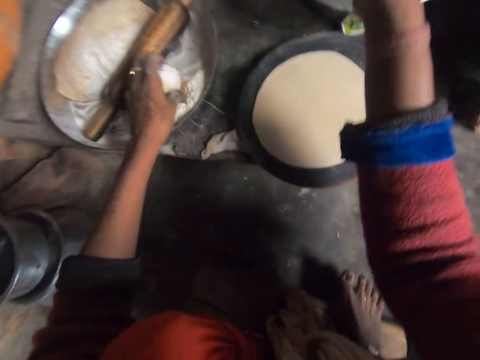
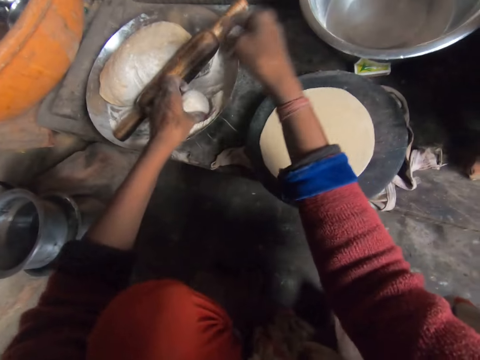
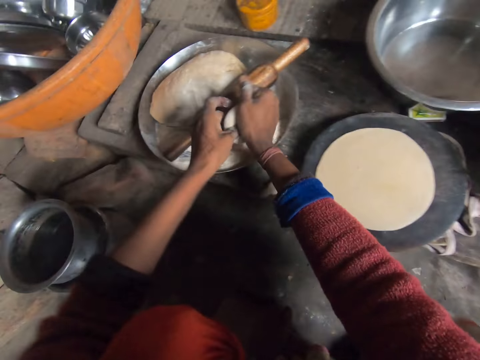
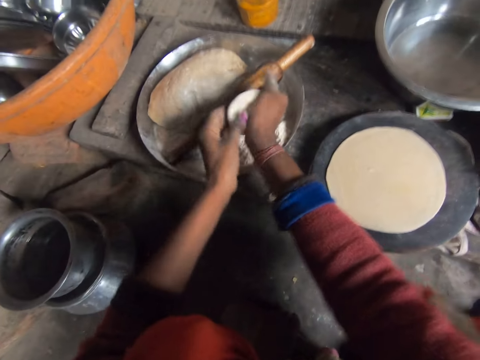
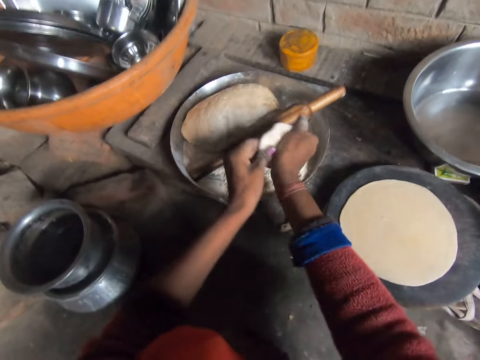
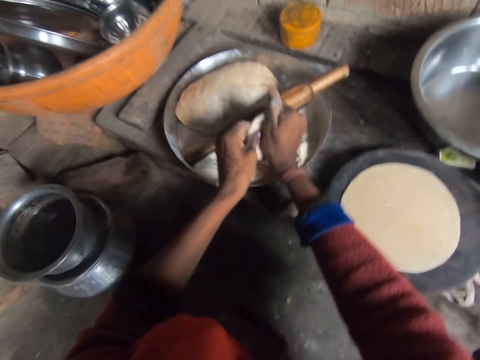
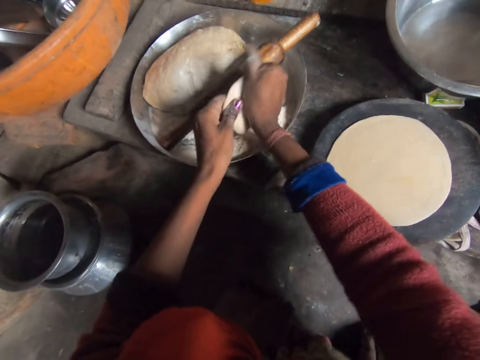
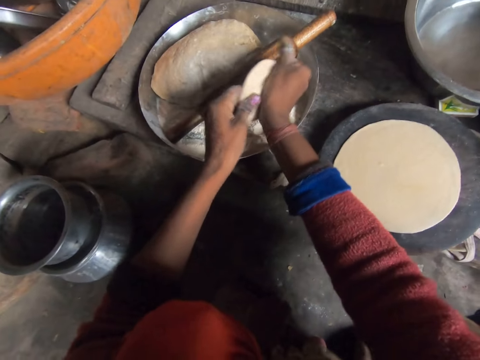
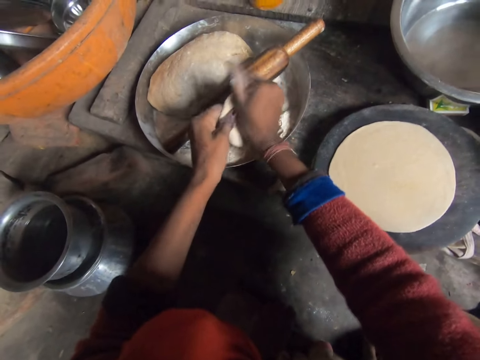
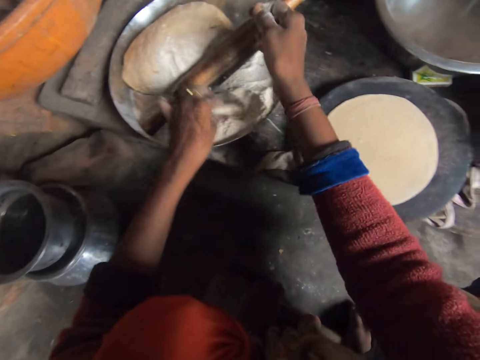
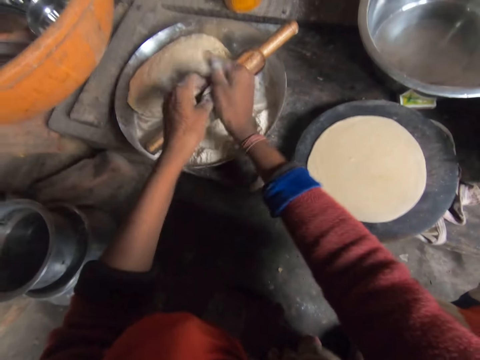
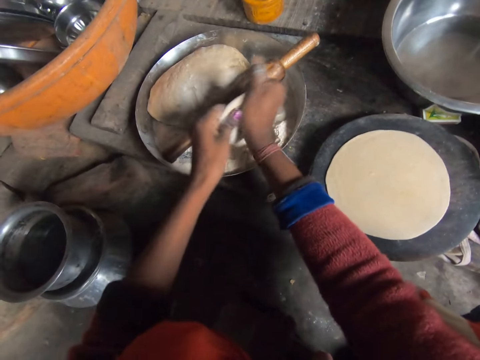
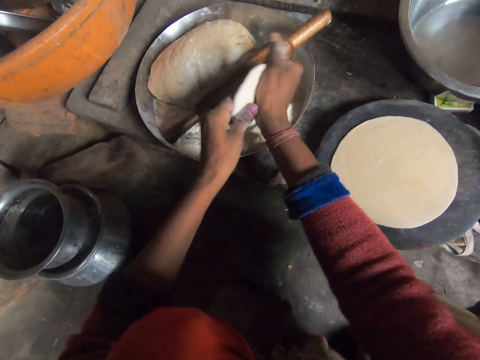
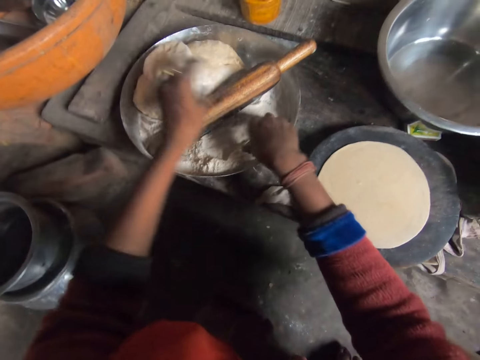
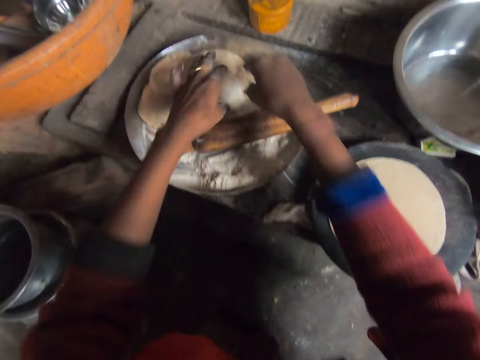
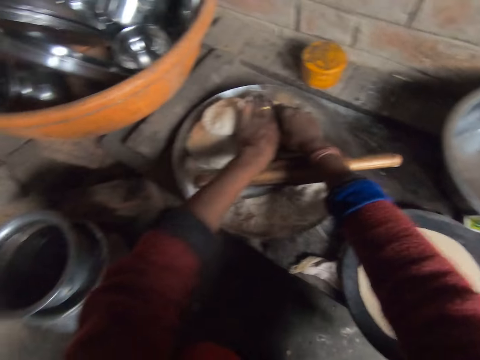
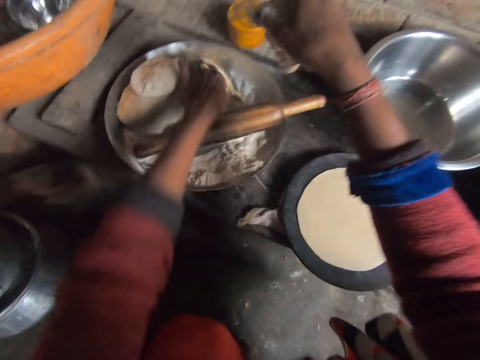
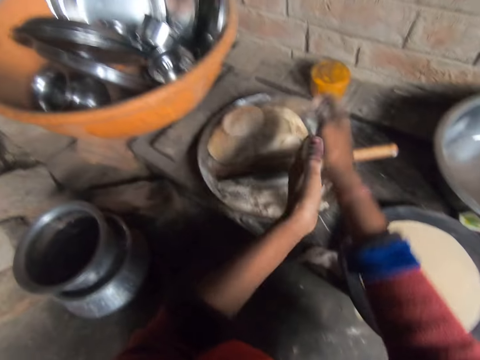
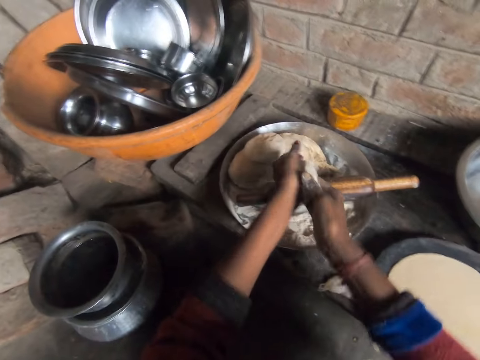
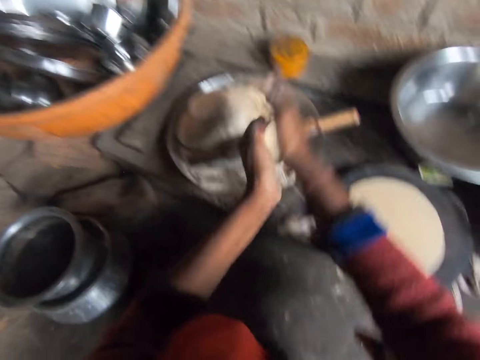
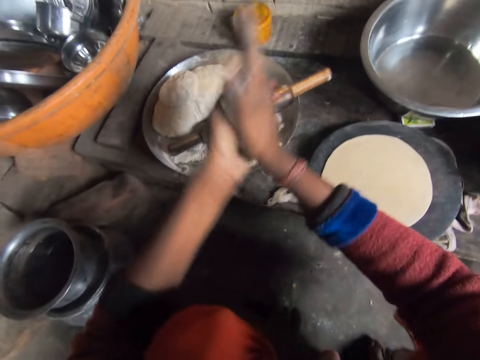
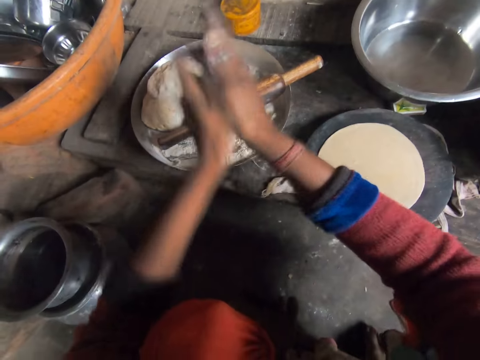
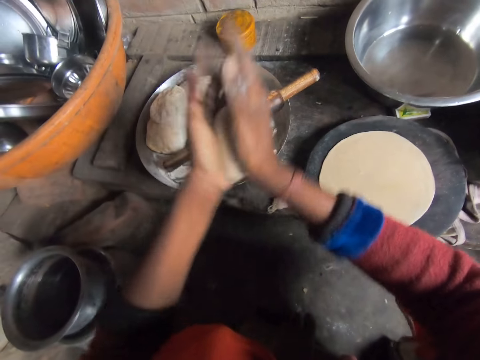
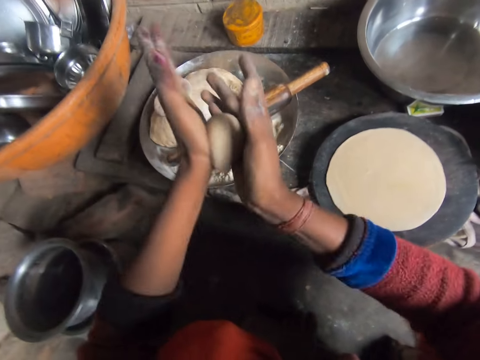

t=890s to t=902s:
The camera wearer places the dough on the flour. She puts flour on the dough. She spreads the dough and moulds the dough. She places the dough on the flour, puts flour on the dough, moulds the dough and spreads the dough. She places the dough on the dough. She moves the rolling stick and touches the flour. She cuts the dough. She moulds the dough and rolls the dough with her hands.

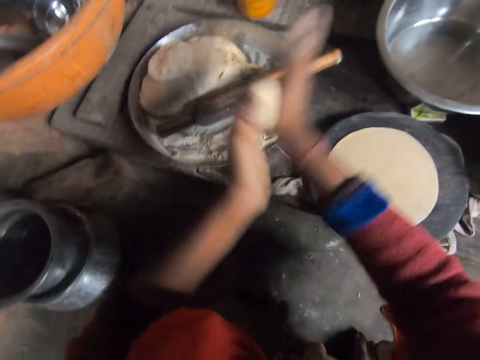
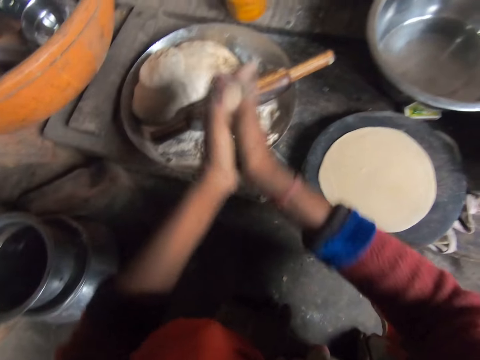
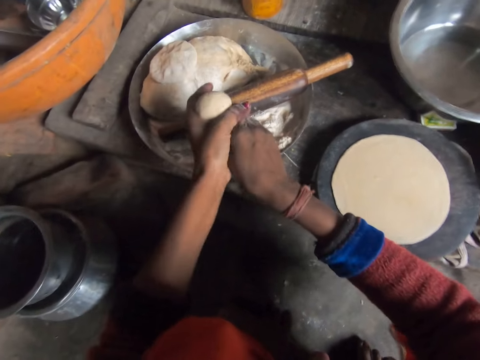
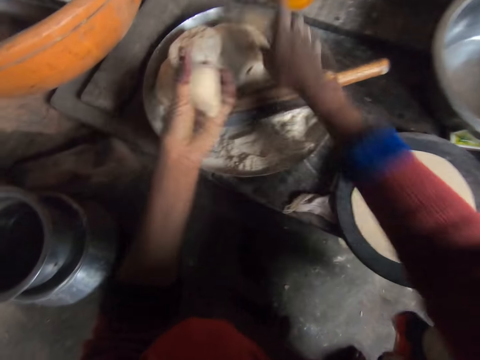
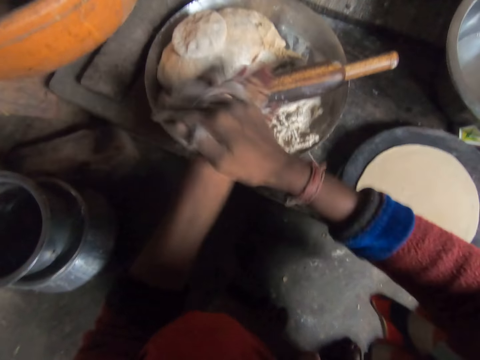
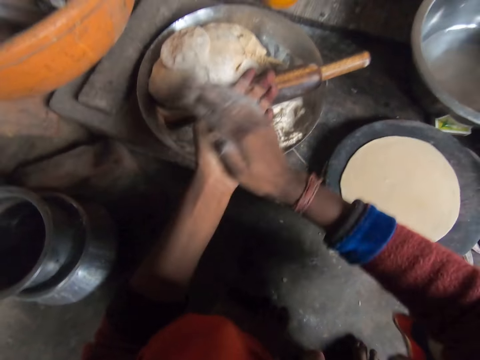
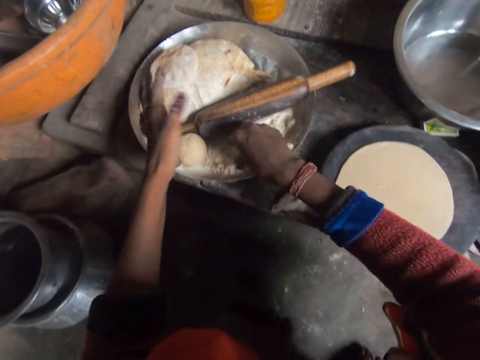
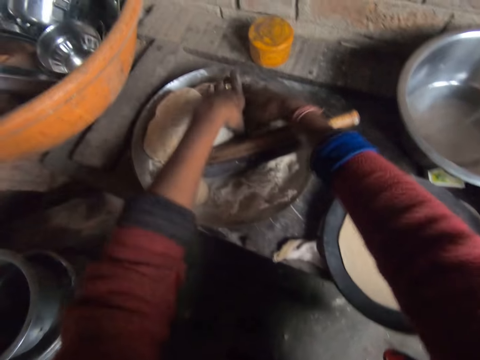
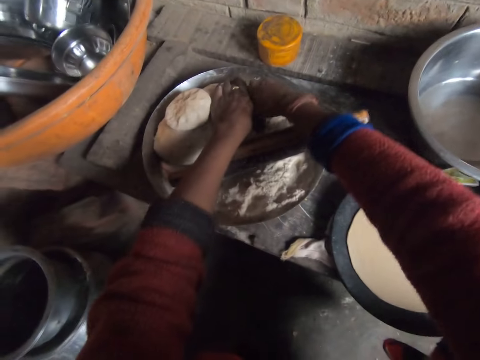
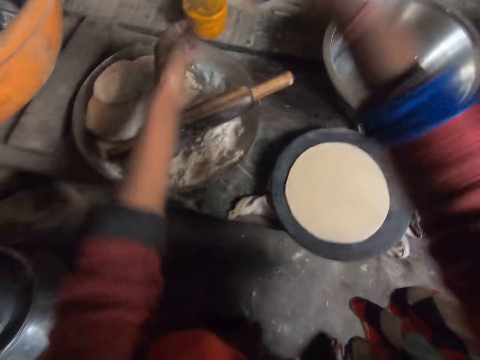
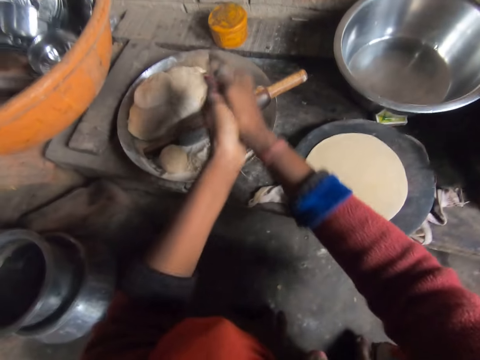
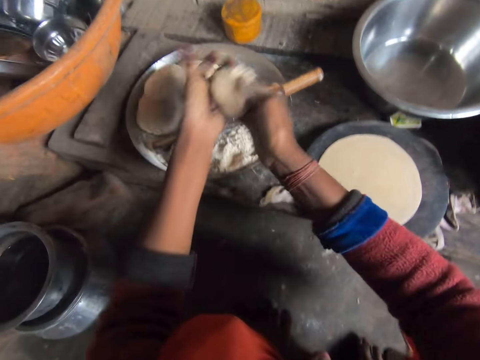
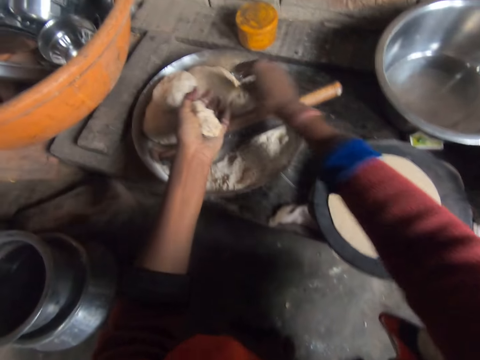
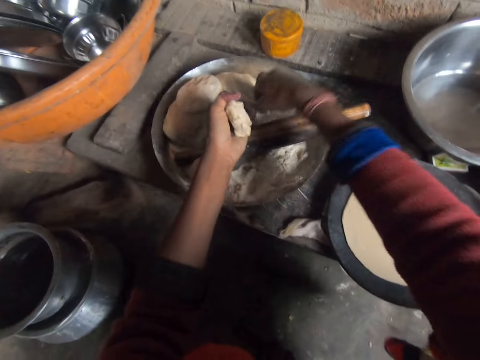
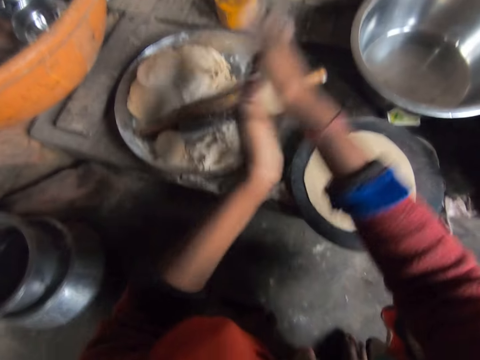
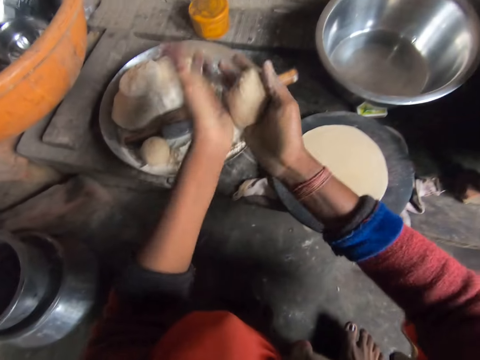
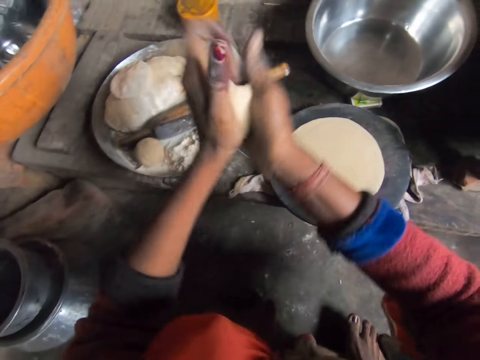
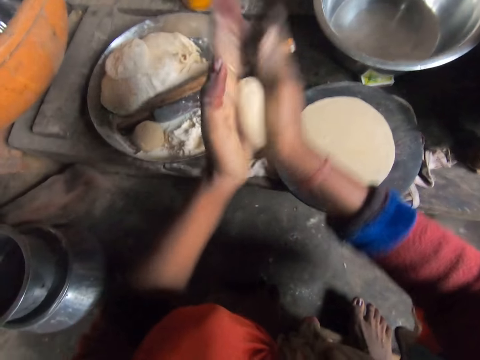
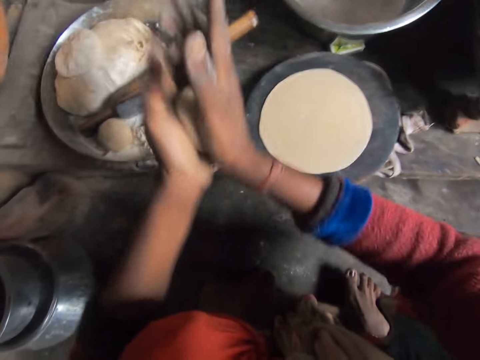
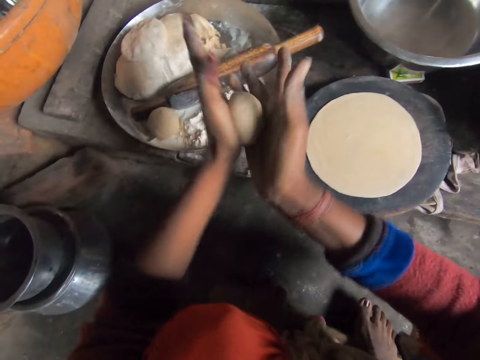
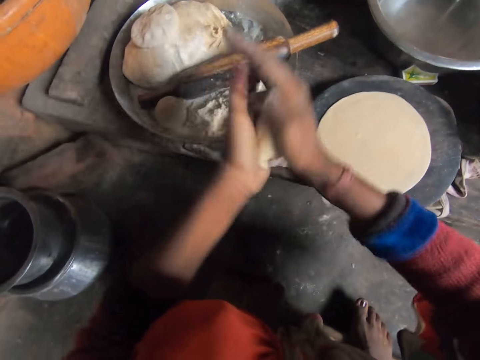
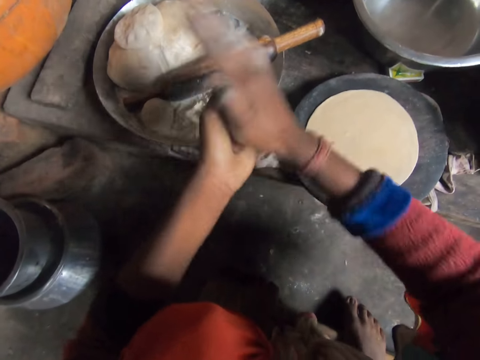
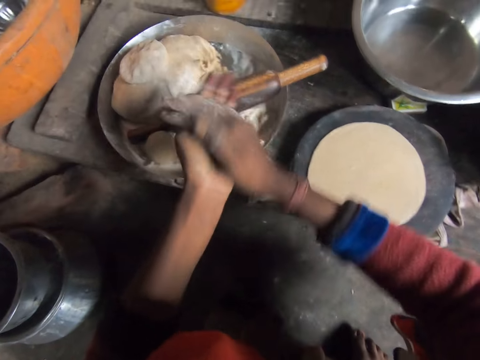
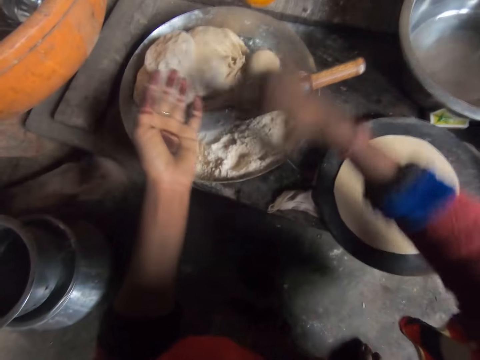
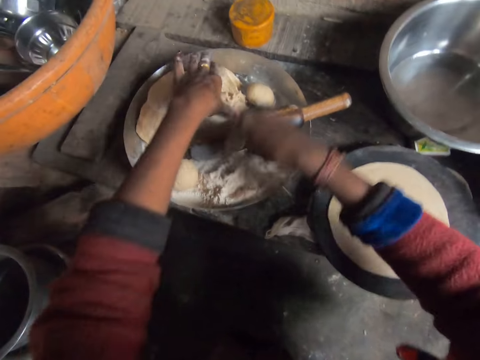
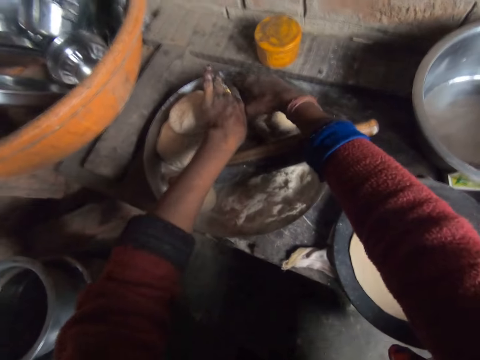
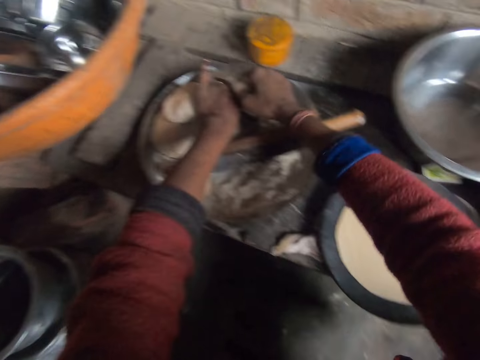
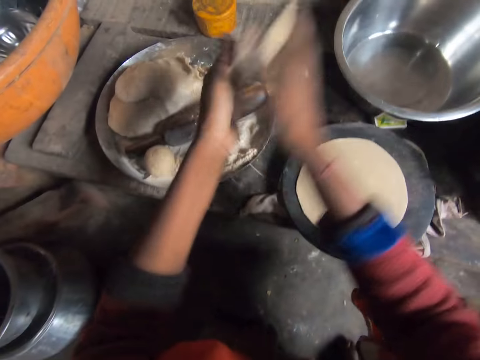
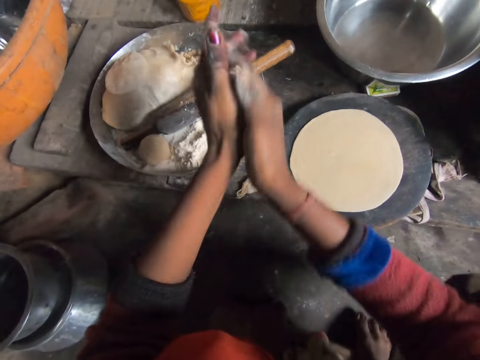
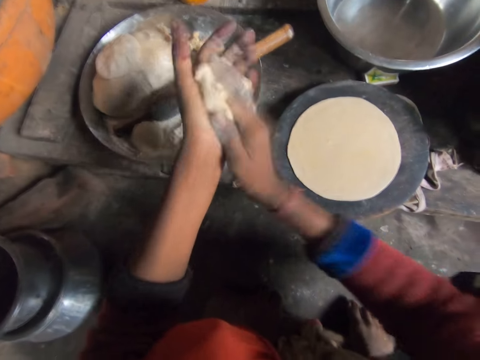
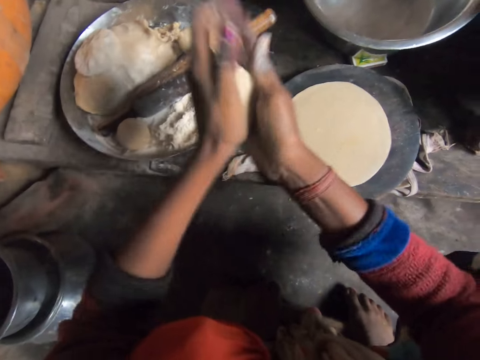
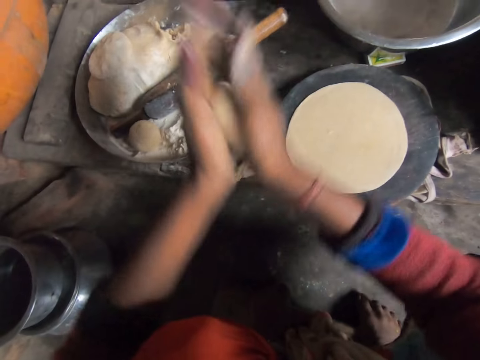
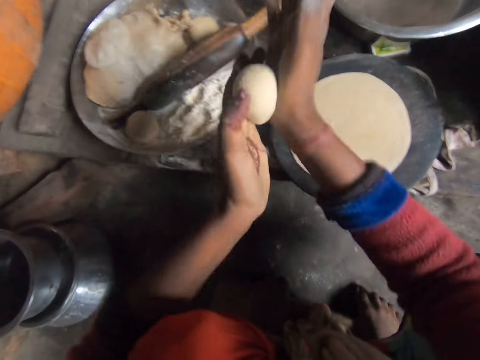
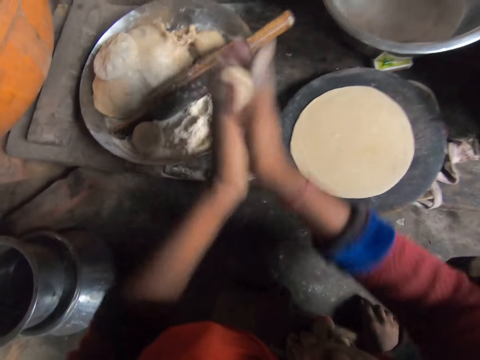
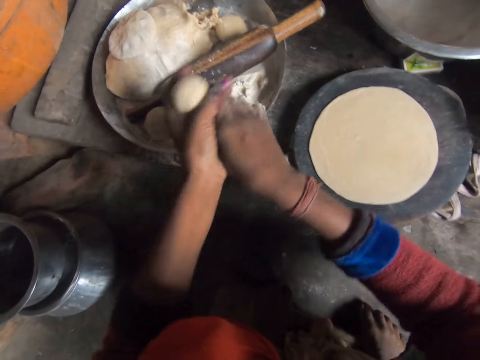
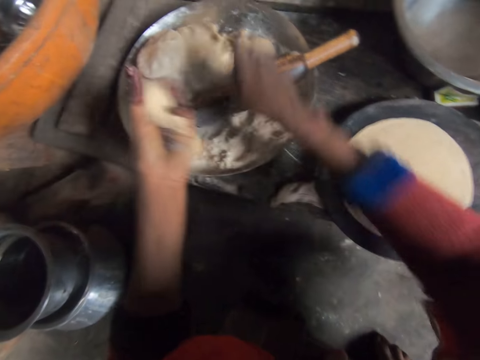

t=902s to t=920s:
The camera wearer cuts the dough. She touches the flour and places the dough on the dough. She rolls the dough with her hands and moulds the dough. She drops the dough in the tray and touches the flour. She cuts the dough. She rolls the dough with her hands and moulds the dough. She cuts the dough. She rolls the dough with her hands and moulds the dough. She drops the dough in the tray and touches the flour. She cuts the dough. She moulds the dough and rolls the dough with her hands. She cuts the dough.
